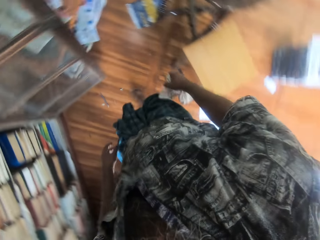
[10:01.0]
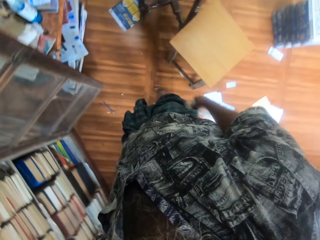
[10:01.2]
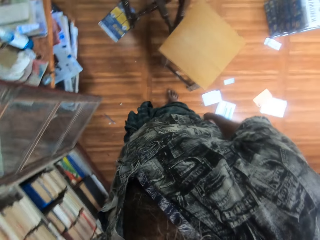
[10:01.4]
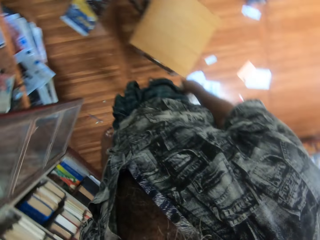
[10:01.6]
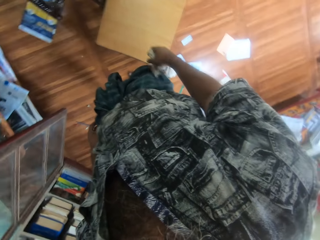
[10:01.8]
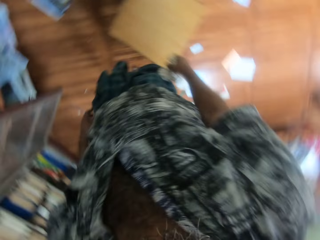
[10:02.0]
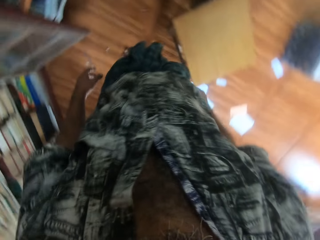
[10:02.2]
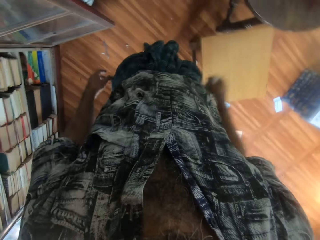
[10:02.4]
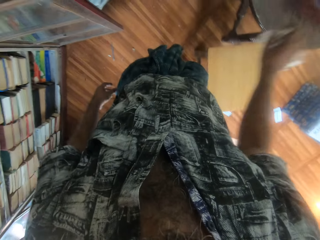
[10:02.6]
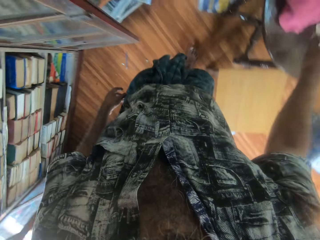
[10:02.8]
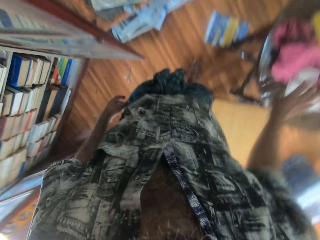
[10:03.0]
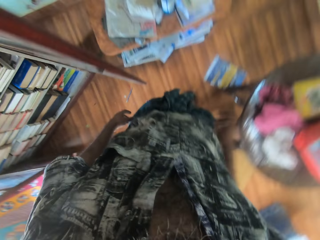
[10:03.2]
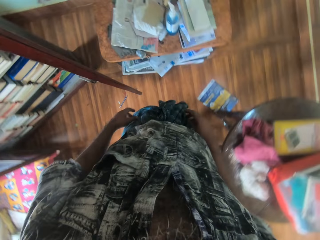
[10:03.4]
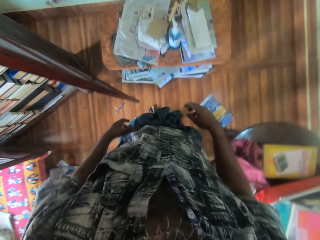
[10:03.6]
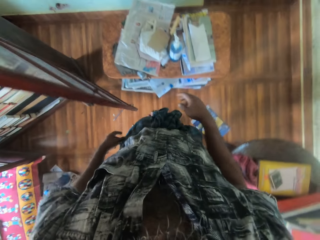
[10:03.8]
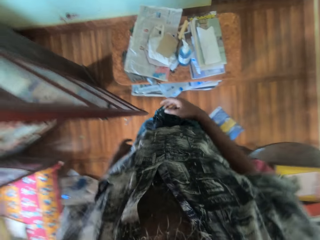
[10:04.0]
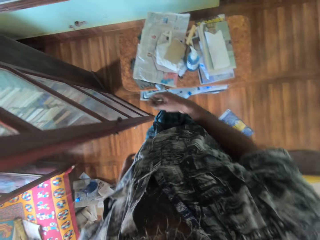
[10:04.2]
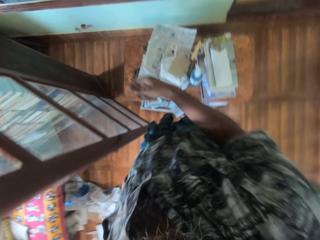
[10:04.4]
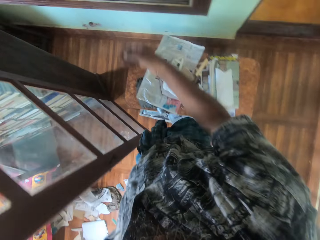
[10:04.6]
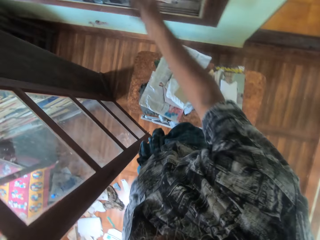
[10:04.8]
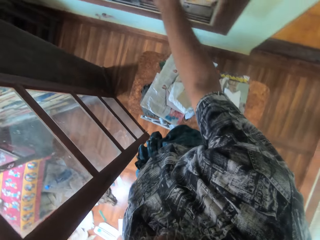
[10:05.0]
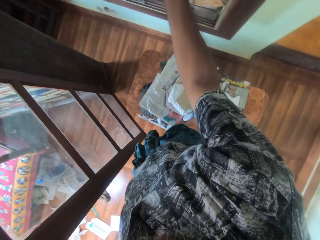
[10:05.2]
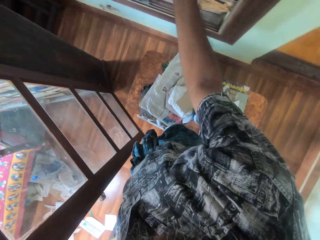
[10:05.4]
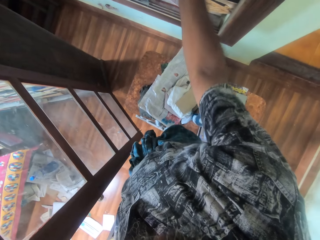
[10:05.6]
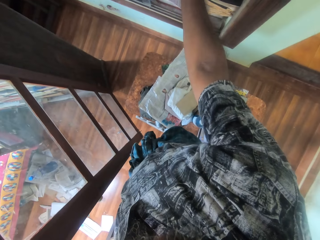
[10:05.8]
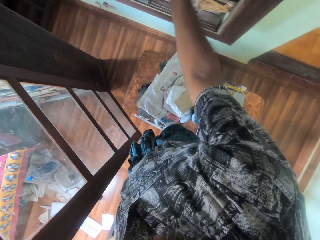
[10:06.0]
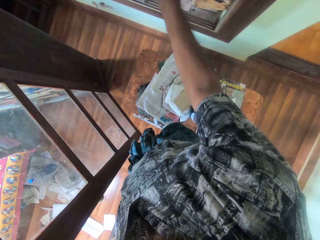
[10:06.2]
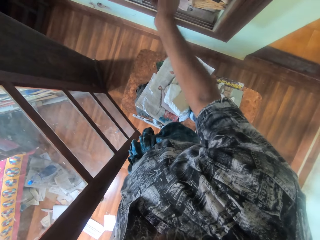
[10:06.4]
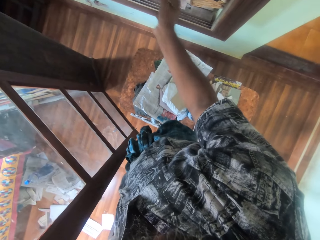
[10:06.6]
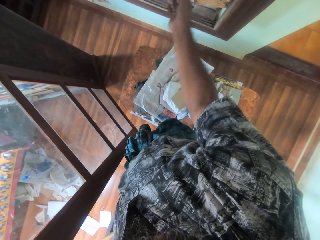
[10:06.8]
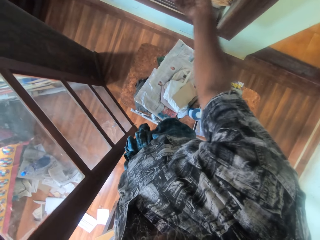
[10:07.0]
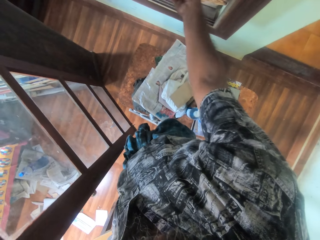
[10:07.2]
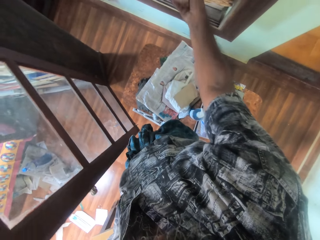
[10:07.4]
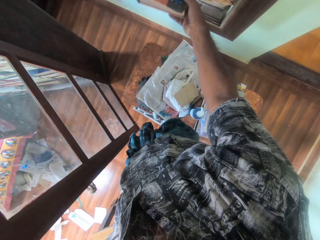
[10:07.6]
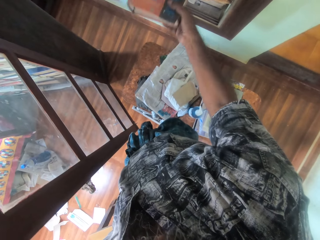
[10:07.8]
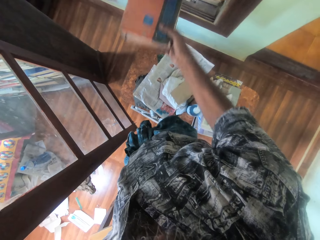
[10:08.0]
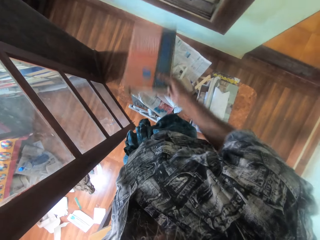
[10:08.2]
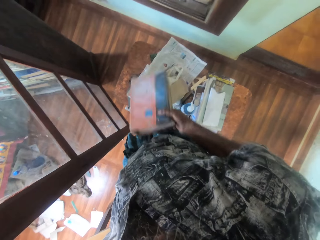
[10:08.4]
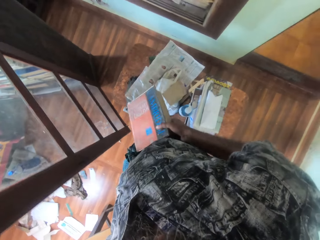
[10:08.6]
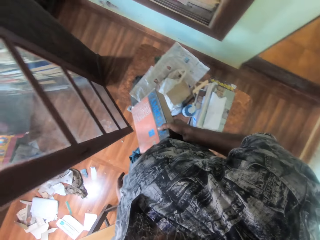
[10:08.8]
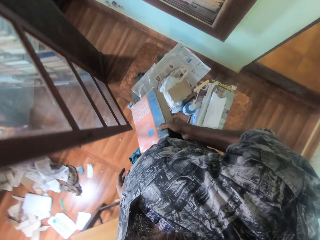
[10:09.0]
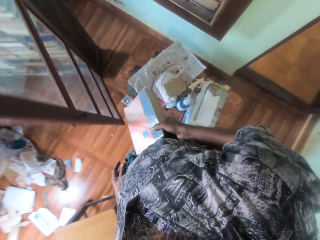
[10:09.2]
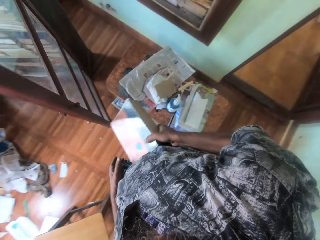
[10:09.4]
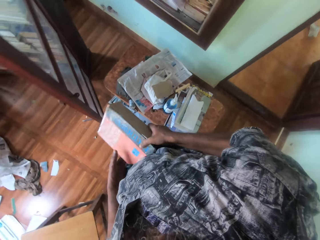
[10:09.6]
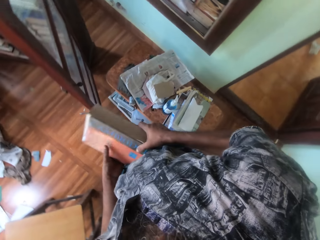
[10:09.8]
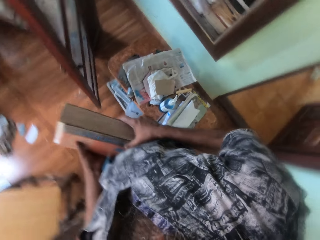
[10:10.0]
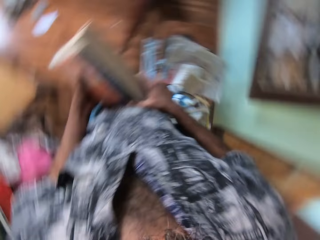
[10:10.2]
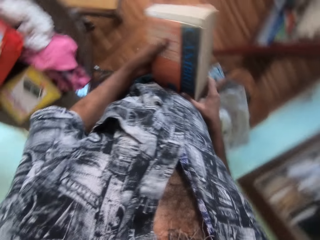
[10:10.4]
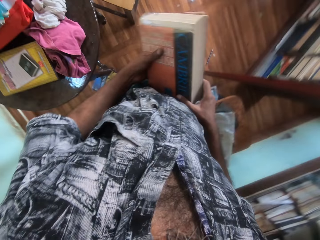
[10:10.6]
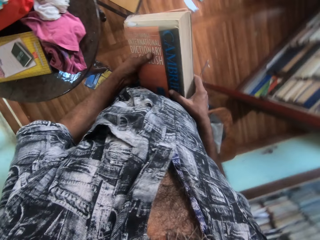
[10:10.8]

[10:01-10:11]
The camera wearer drops the piece of cloth on the table with his right hand. He turns. He picks a red colored book from a shelf with his right hand. He holds the red book with his hands.

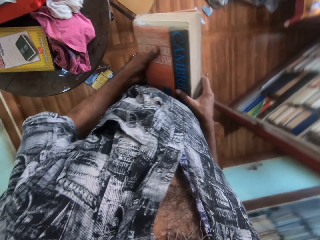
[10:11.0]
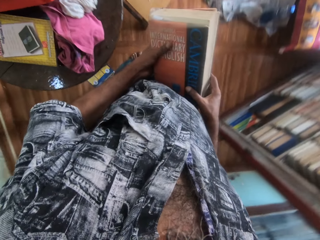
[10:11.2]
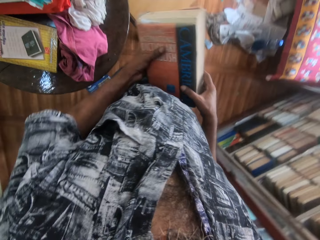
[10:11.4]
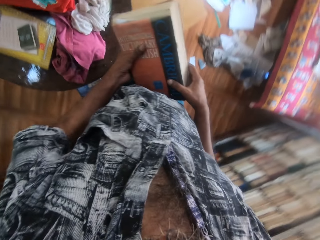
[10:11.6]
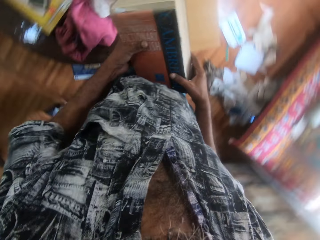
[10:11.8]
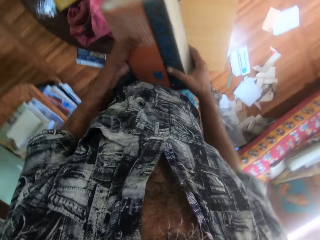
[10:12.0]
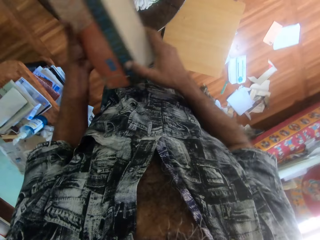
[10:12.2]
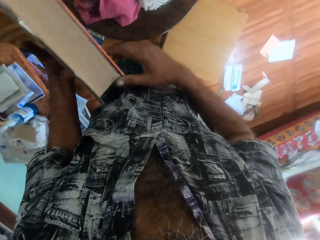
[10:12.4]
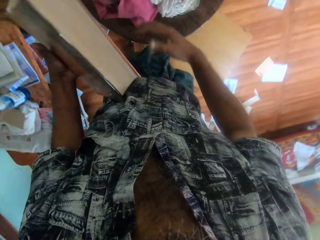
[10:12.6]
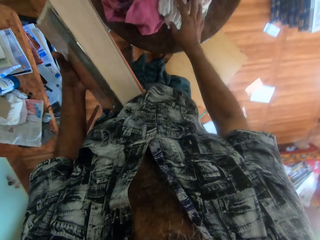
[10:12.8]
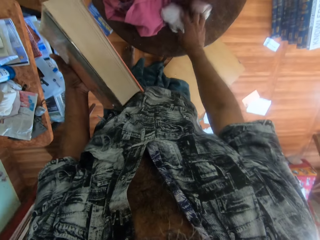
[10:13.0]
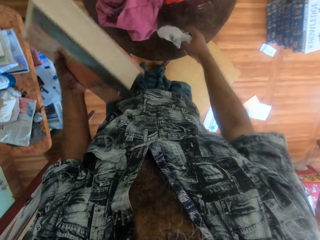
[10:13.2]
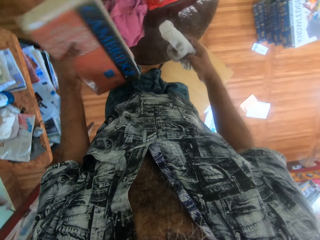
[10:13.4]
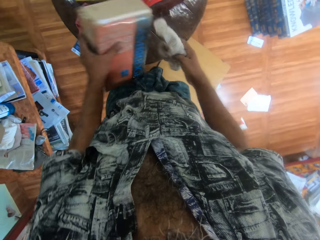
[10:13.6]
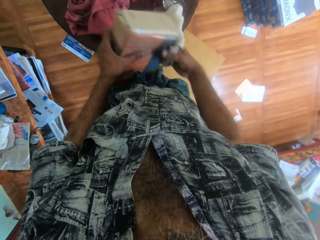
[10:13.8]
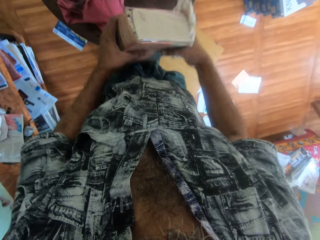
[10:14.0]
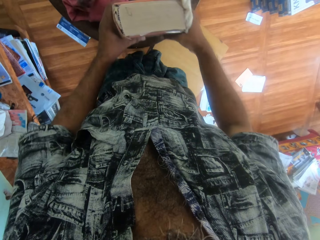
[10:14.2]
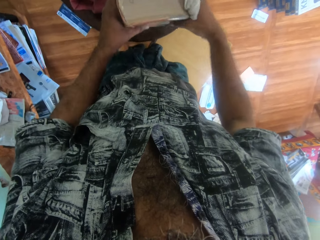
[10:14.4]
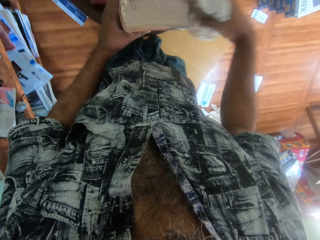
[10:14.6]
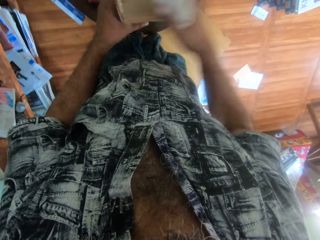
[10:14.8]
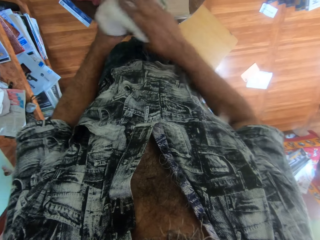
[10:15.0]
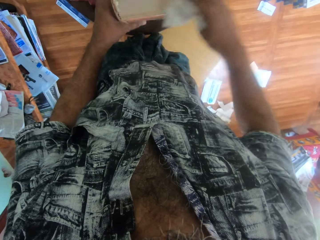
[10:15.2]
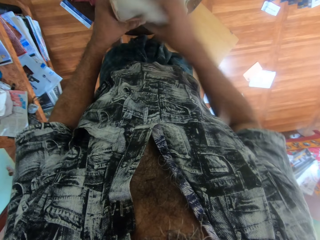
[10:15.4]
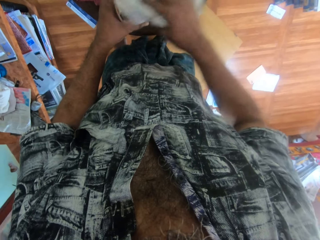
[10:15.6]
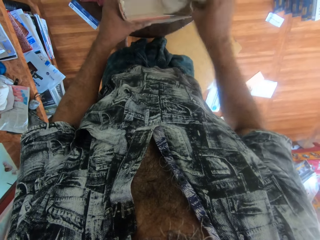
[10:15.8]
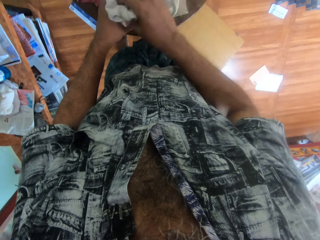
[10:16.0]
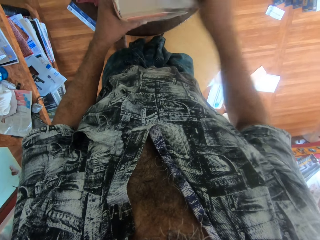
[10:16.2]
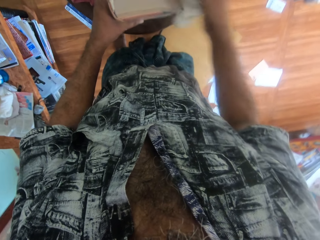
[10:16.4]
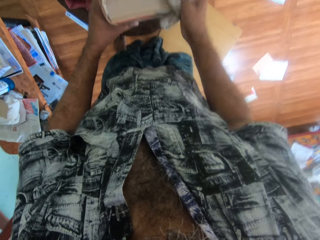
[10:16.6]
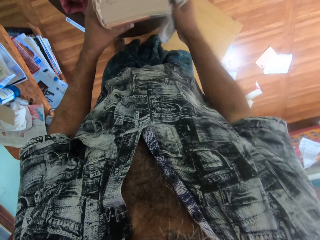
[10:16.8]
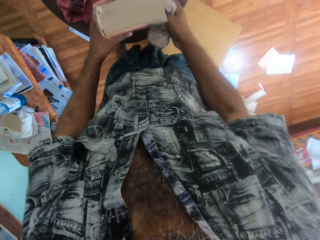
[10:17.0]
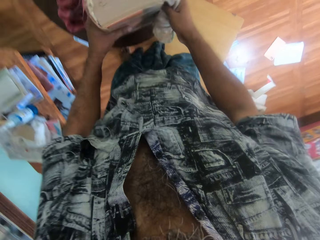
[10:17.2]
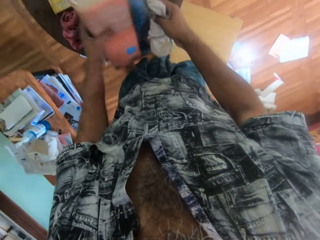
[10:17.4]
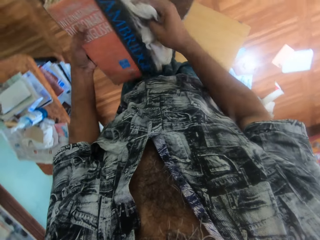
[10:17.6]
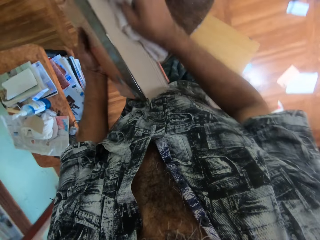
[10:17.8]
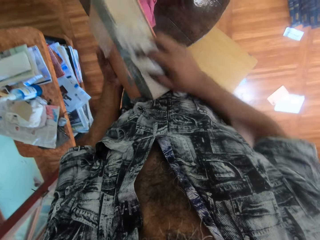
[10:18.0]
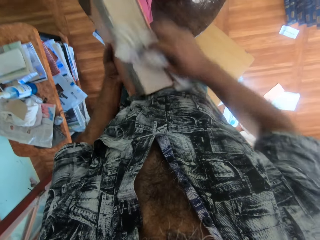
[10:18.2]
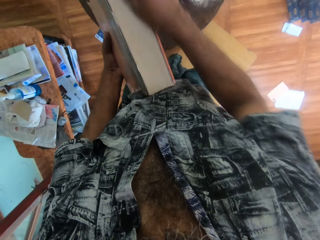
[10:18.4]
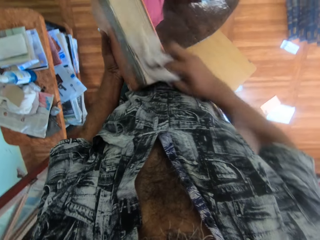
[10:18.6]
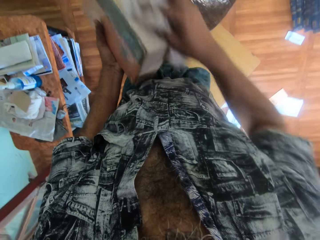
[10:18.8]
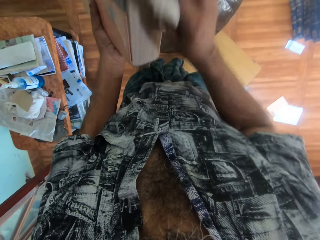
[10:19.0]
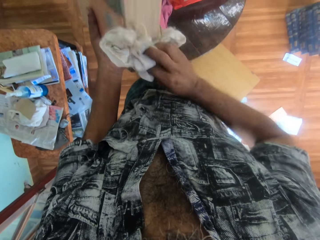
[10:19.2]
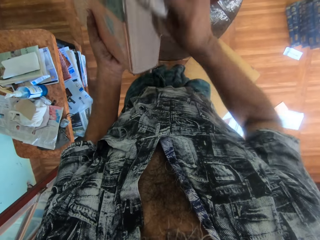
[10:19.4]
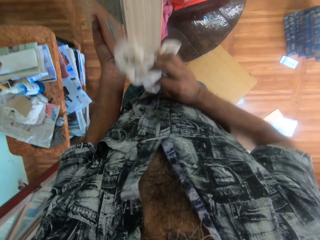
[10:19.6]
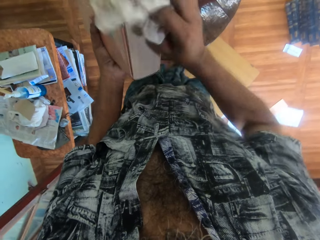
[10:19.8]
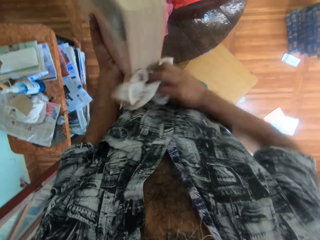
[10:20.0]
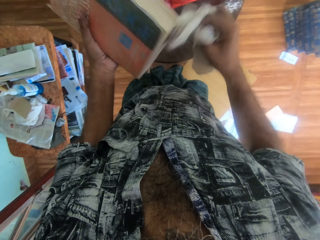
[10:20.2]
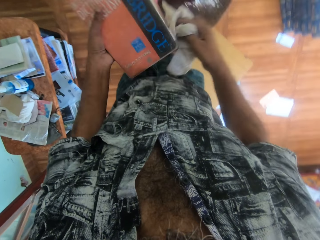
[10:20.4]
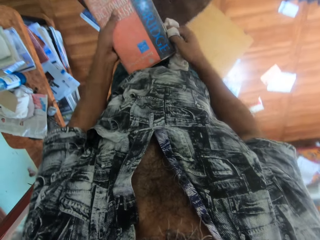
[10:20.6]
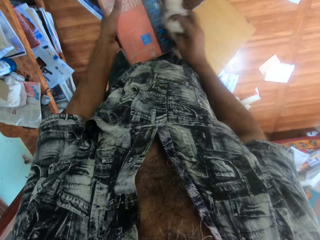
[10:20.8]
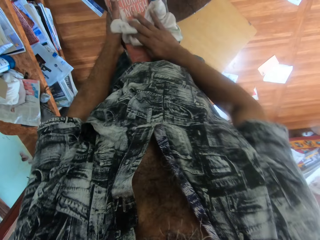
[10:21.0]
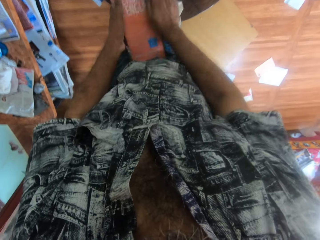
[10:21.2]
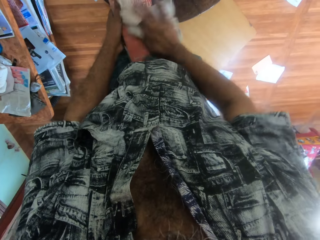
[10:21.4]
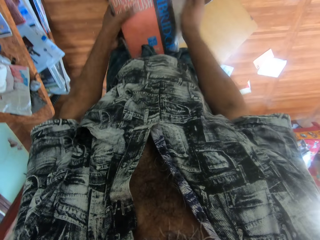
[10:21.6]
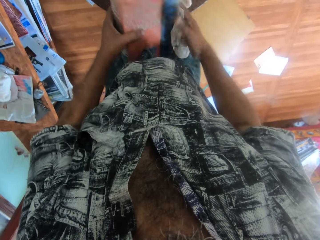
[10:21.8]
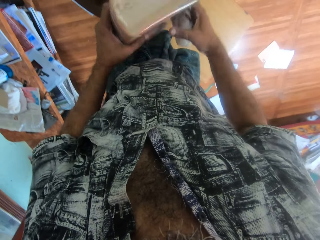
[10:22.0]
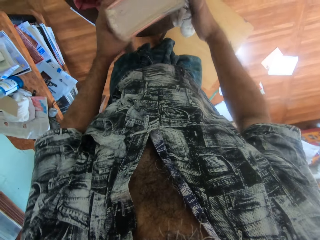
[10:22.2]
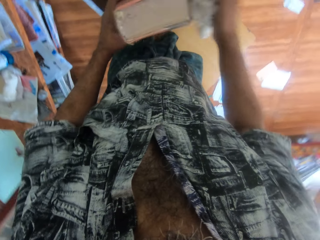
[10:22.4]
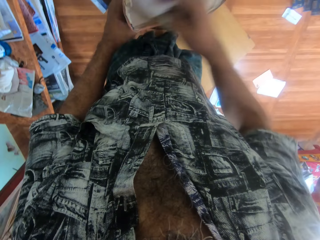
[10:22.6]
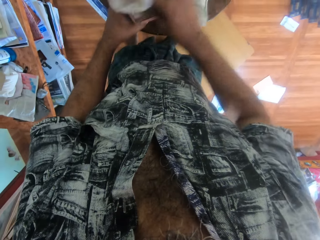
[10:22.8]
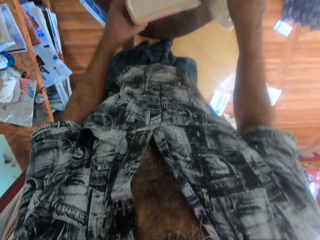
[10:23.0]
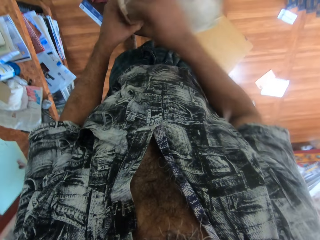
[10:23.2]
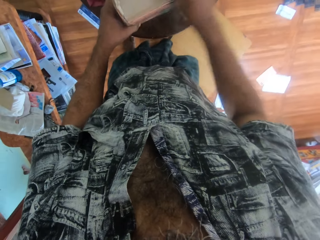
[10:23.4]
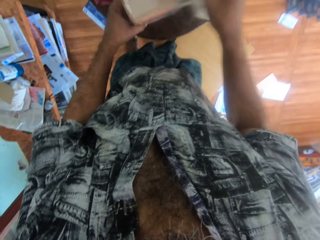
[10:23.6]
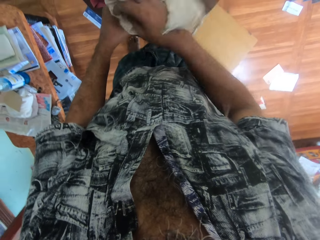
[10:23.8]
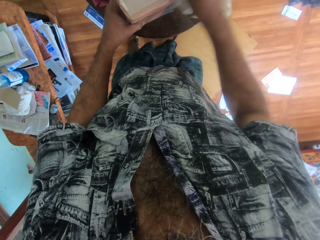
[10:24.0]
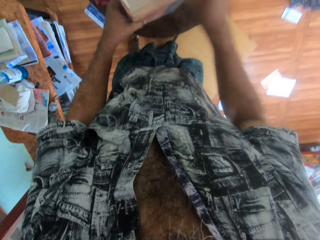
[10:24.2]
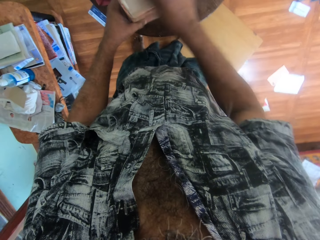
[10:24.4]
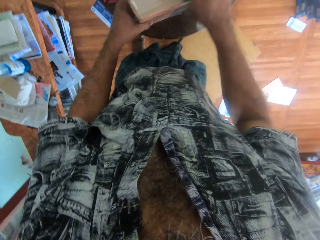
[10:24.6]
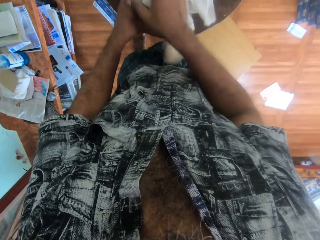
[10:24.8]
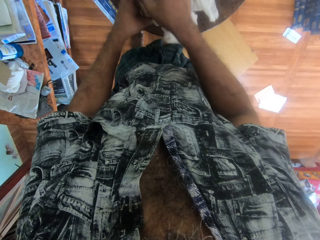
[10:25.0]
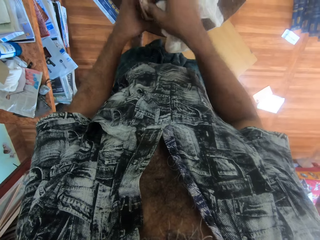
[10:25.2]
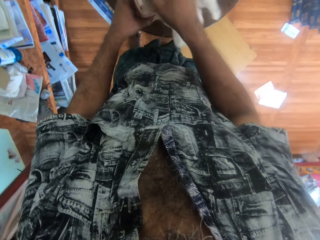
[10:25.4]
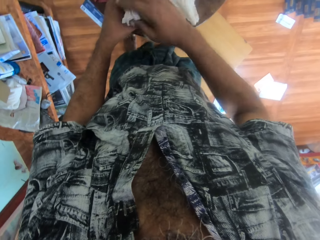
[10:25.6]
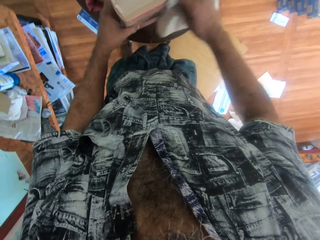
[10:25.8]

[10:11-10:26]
The camera wearer walks towards the table. He passes the red book from his right hand to his left hand. He picks the piece of cloth from the table with his right hand. He drops the red book on the table with his hands. He cleans the red book in his left hand with the piece of cloth in his right hand. He picks the red book from the table with his left hand. He cleans the red book in his left hand with the piece of cloth in his right hand. He drops the red book on the table with his left hand. He cleans the red book in his left hand with the piece of cloth in his right hand. He picks the red book from the table with his left hand. He drops the red book on the table with his left hand. He cleans the red book in his left hand with the piece of cloth in his right hand.
